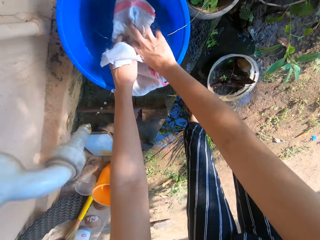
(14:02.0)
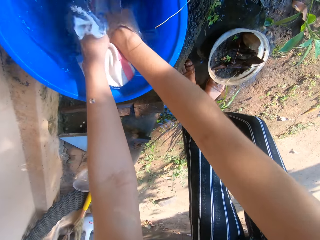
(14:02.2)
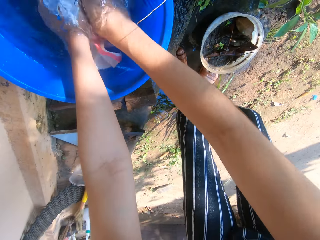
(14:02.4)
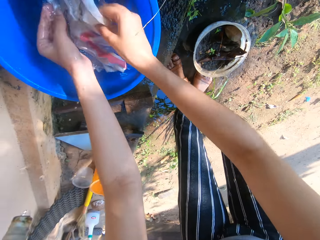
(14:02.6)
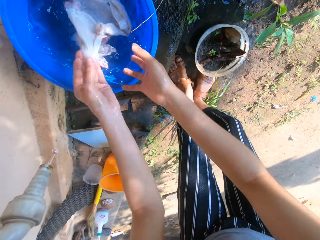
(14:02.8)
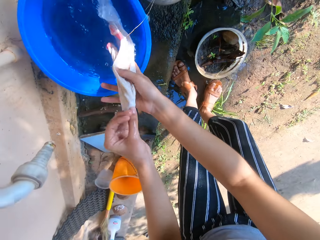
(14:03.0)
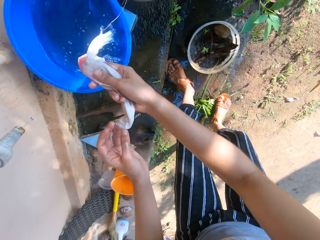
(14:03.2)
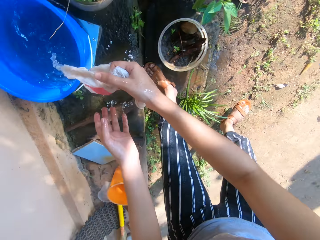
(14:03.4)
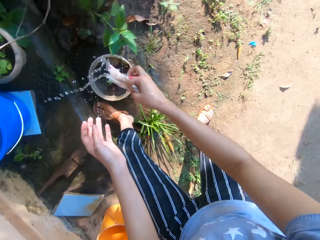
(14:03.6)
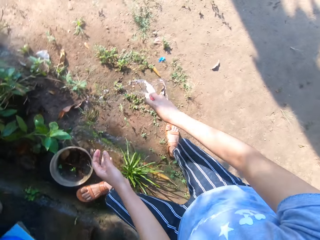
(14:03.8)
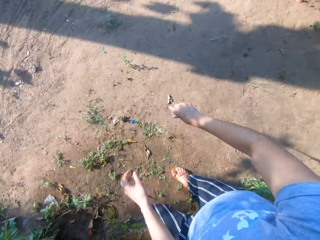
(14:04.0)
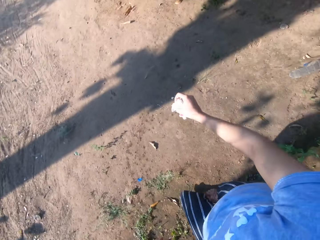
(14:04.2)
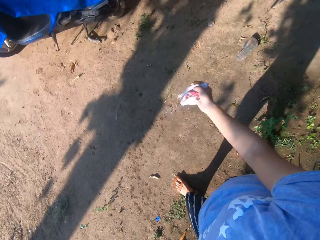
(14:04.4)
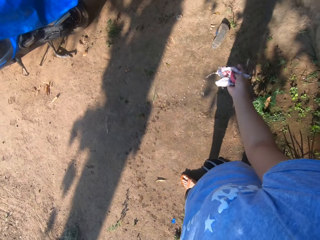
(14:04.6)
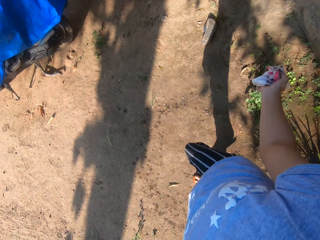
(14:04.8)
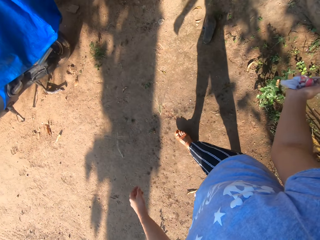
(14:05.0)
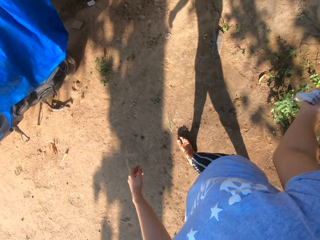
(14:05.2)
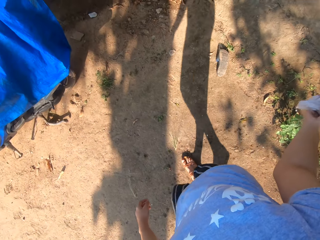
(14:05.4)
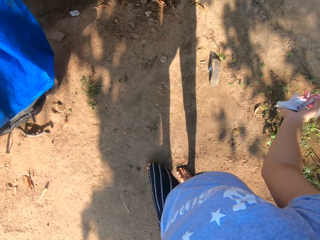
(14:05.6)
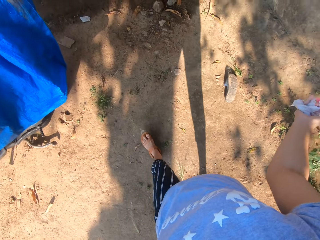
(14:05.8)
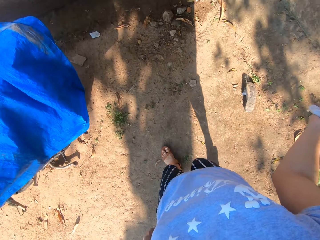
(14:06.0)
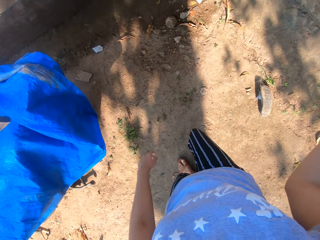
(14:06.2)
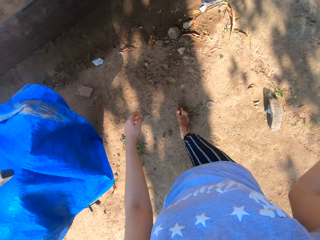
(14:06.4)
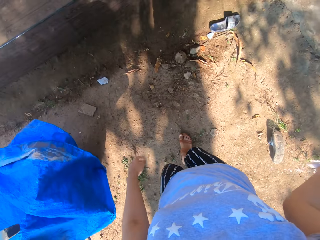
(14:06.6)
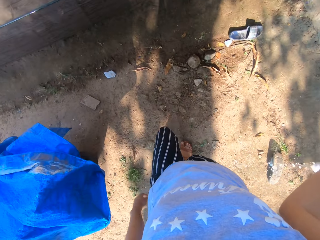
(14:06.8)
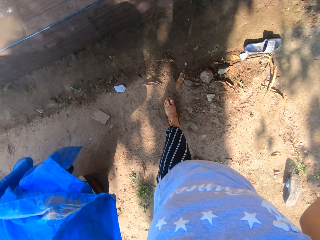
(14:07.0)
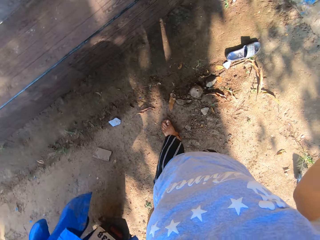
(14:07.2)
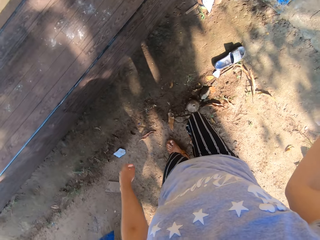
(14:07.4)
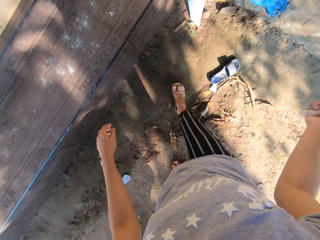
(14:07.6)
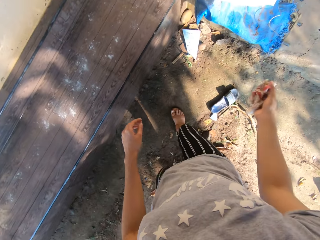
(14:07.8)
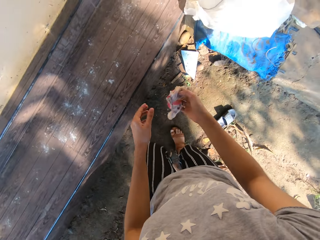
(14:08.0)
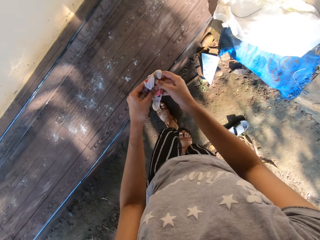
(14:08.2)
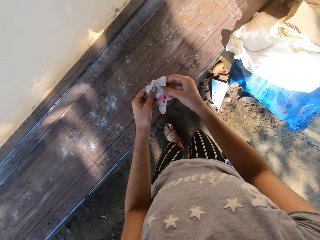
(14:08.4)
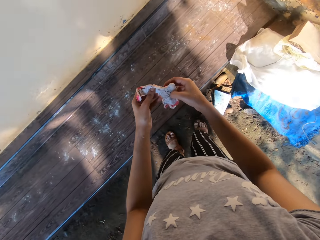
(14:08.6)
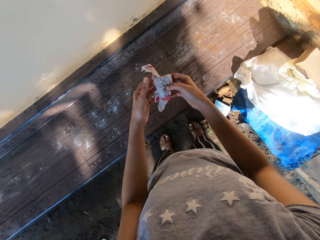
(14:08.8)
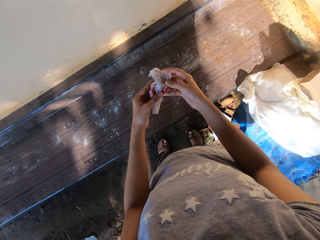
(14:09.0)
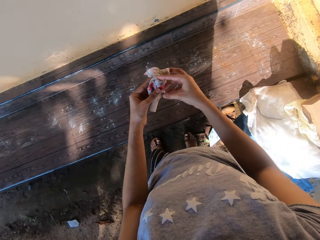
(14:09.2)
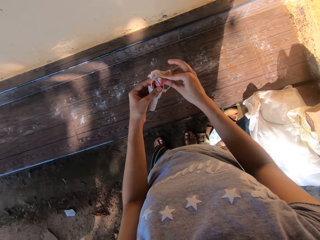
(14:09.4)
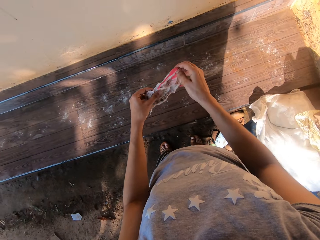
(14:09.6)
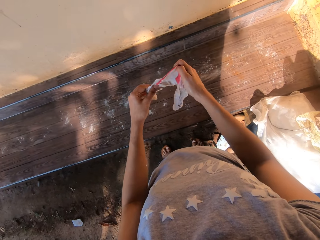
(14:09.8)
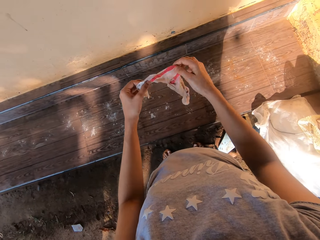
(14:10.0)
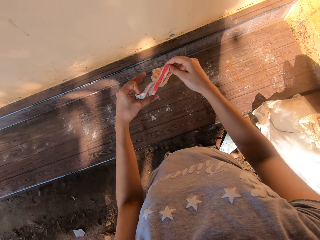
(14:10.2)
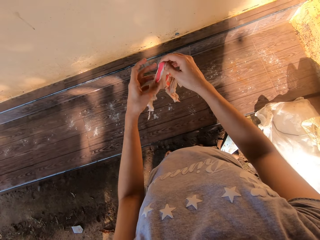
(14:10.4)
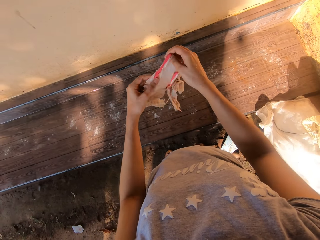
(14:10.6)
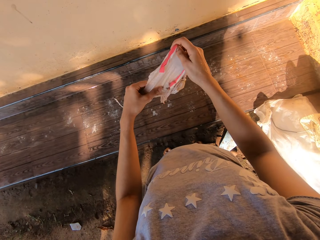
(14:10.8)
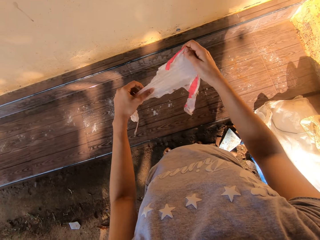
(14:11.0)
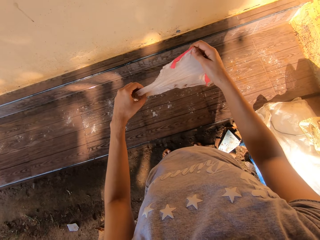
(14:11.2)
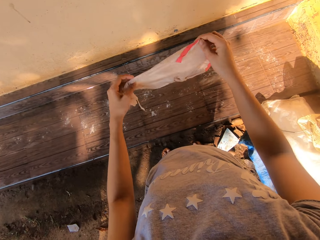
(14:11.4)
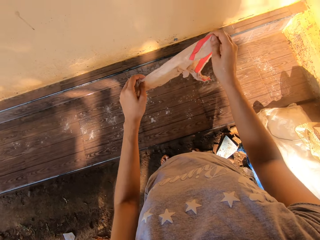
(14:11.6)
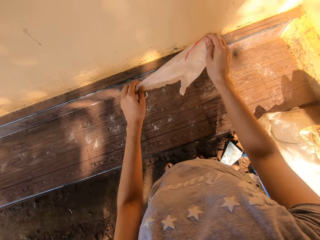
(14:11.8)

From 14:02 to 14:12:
The camera wearer holds the rag with both hands. She puts the rag in her hands into the bucket of water on the pavement. She holds the wet rag in the bucket of water with her left hand. She takes the wet rag from her left hand with her right hand. She squeezes out water from the wet rag in her right hand. She moves around. She removes the cloth from the bucket. She squeezes water from the cloth. She spreads the wet rag with both hands.

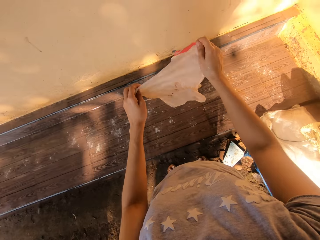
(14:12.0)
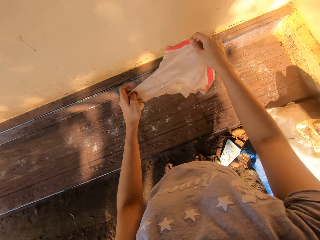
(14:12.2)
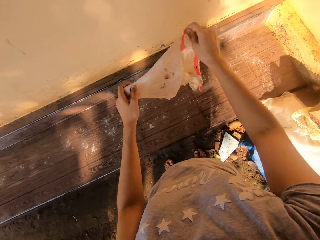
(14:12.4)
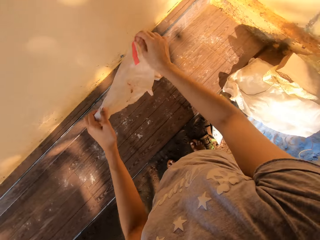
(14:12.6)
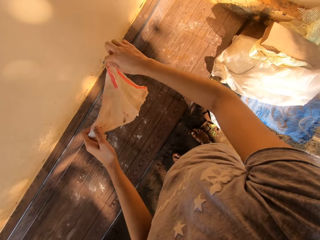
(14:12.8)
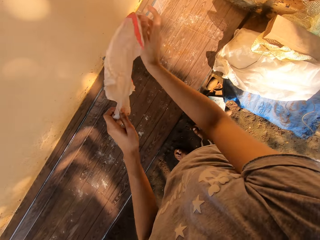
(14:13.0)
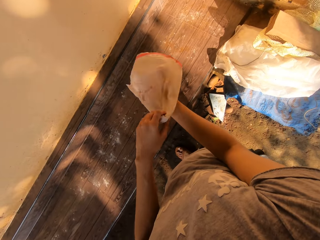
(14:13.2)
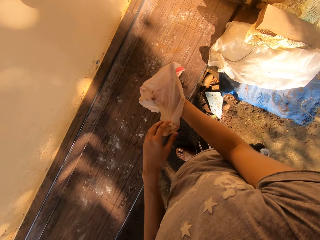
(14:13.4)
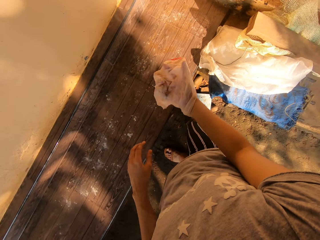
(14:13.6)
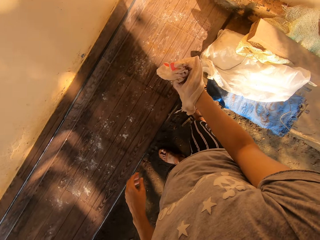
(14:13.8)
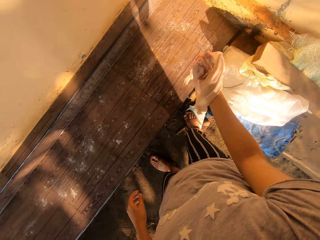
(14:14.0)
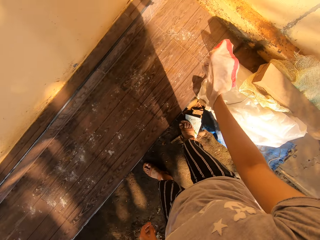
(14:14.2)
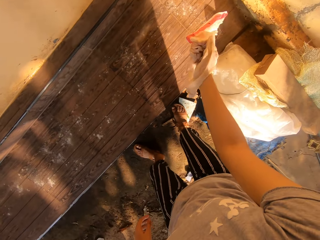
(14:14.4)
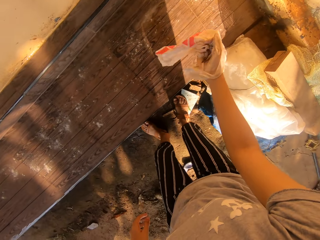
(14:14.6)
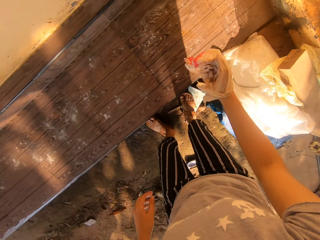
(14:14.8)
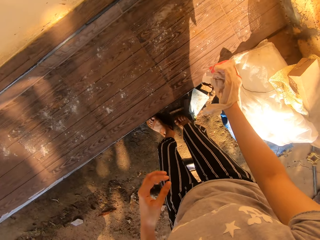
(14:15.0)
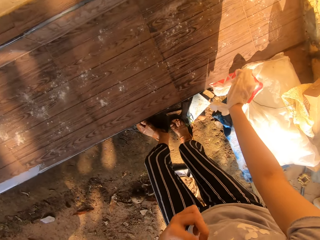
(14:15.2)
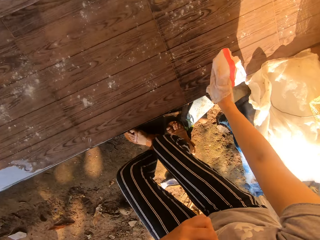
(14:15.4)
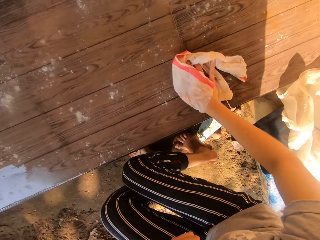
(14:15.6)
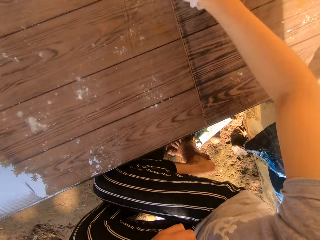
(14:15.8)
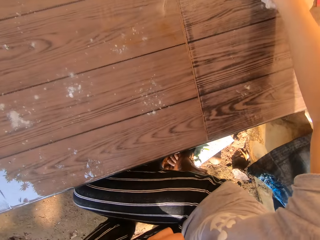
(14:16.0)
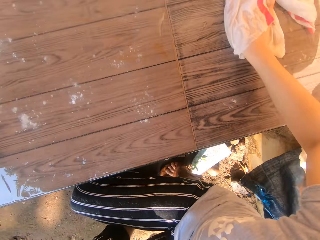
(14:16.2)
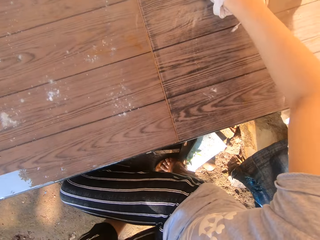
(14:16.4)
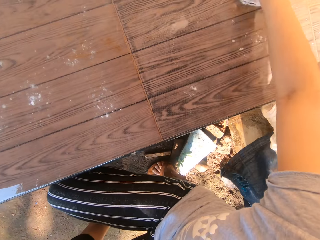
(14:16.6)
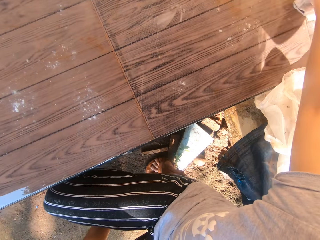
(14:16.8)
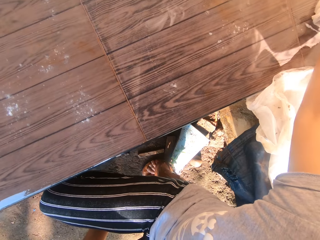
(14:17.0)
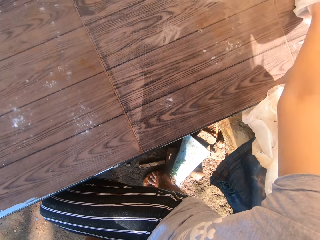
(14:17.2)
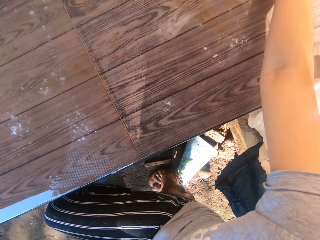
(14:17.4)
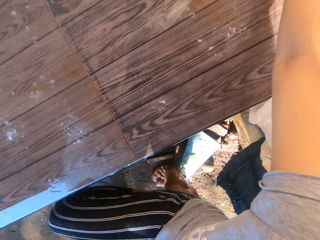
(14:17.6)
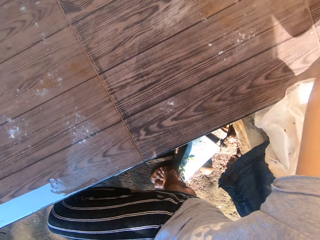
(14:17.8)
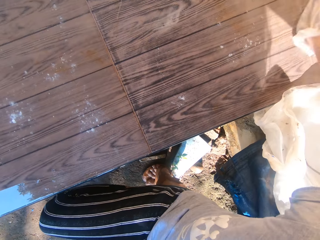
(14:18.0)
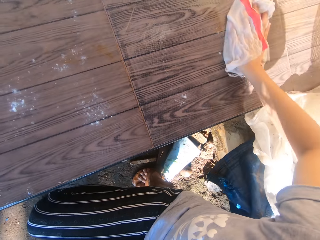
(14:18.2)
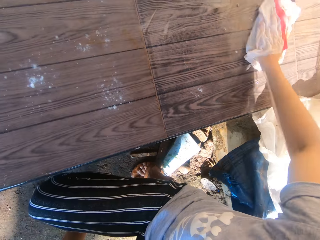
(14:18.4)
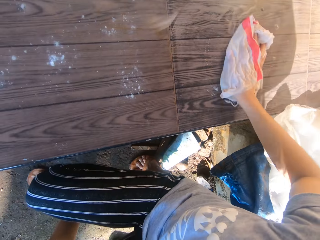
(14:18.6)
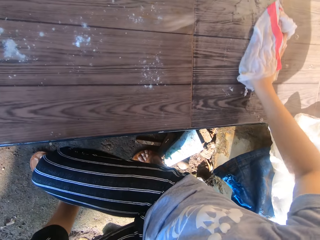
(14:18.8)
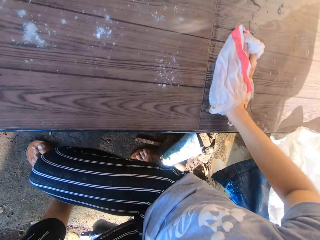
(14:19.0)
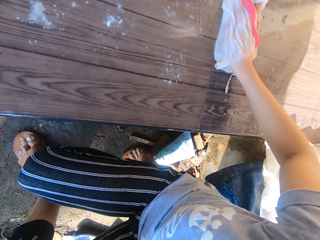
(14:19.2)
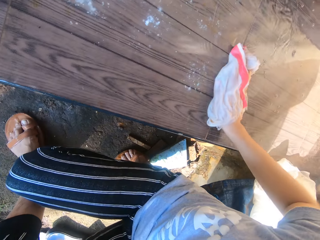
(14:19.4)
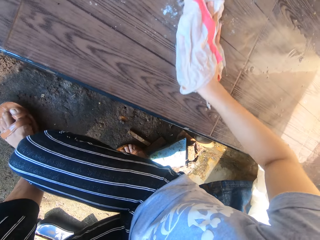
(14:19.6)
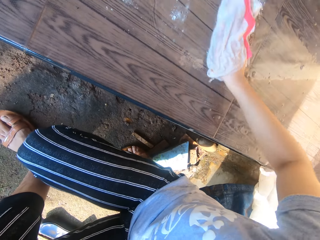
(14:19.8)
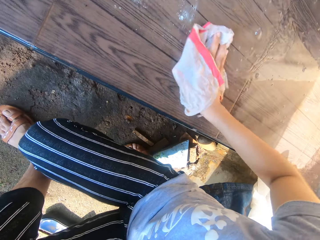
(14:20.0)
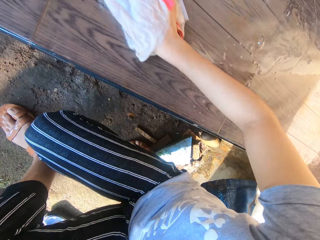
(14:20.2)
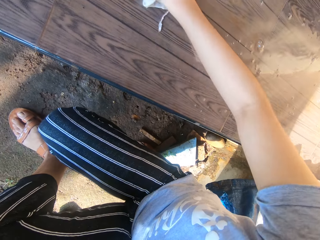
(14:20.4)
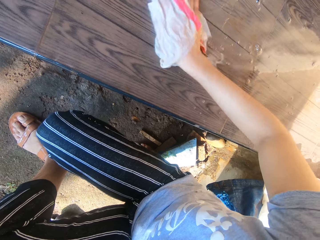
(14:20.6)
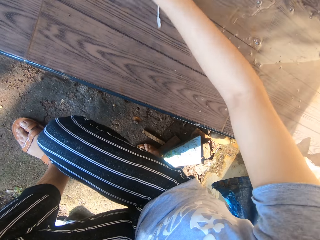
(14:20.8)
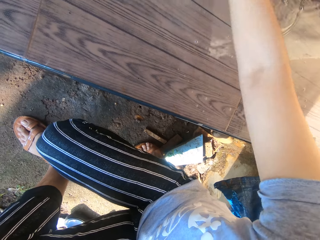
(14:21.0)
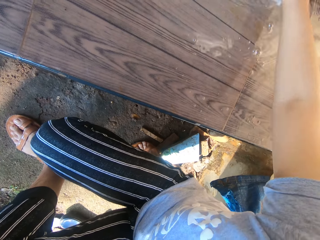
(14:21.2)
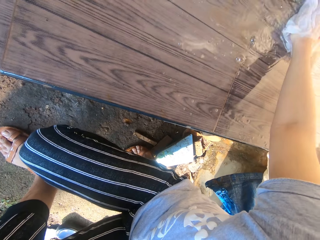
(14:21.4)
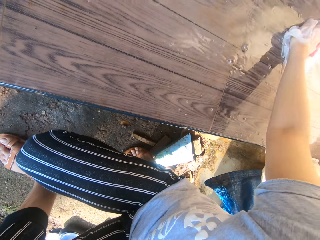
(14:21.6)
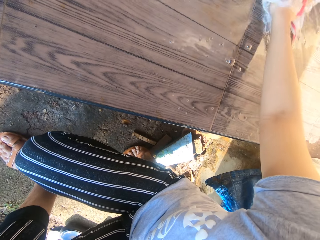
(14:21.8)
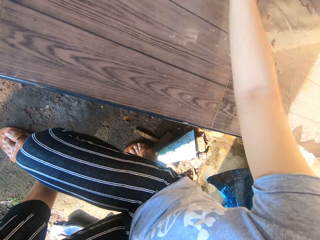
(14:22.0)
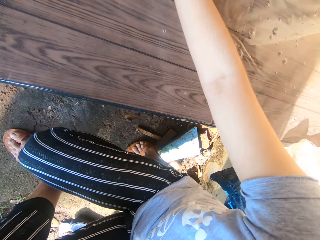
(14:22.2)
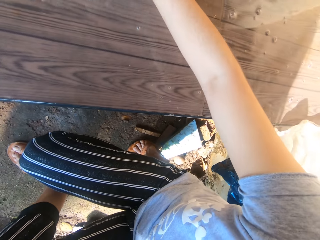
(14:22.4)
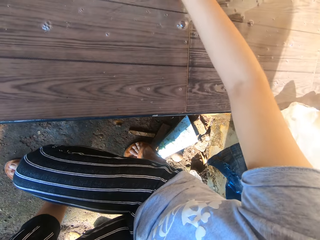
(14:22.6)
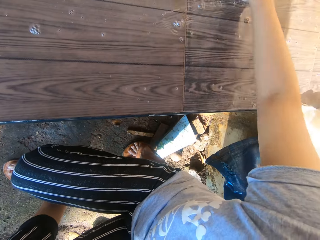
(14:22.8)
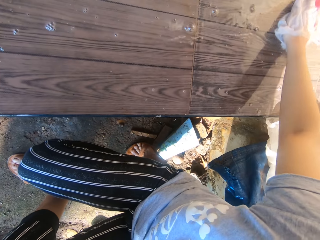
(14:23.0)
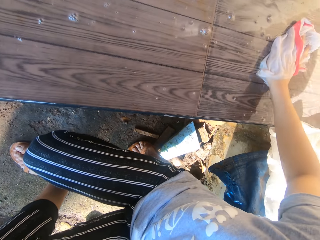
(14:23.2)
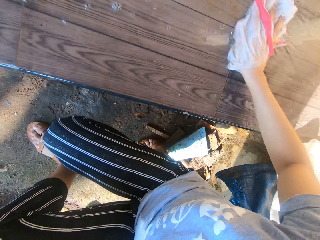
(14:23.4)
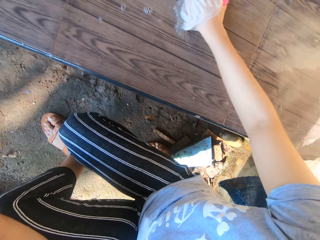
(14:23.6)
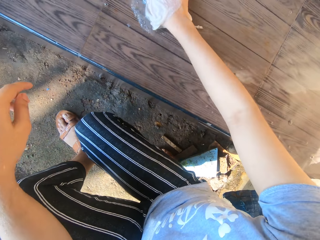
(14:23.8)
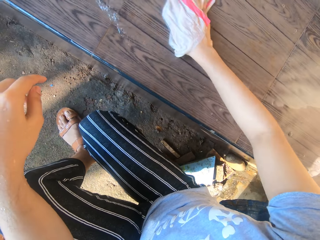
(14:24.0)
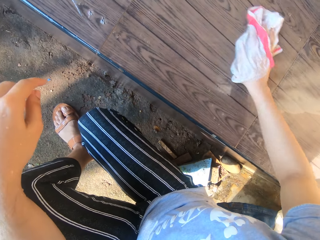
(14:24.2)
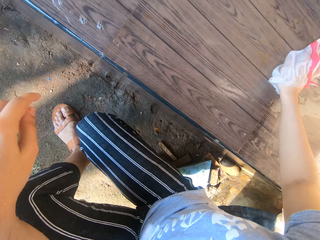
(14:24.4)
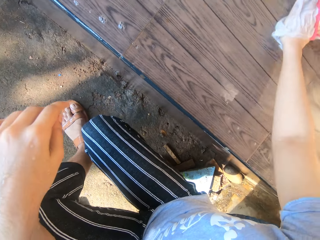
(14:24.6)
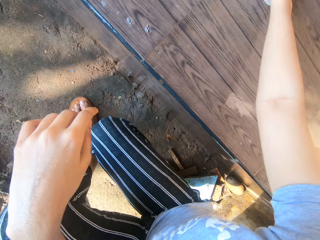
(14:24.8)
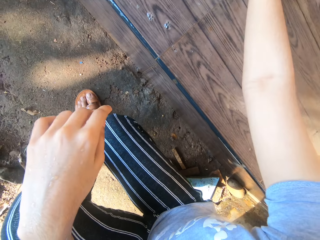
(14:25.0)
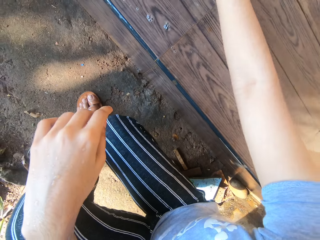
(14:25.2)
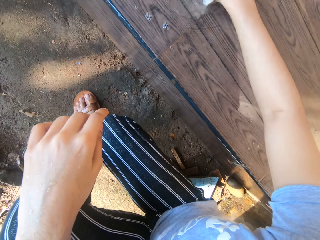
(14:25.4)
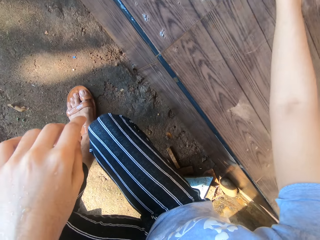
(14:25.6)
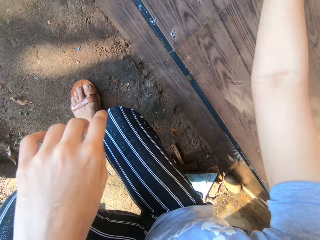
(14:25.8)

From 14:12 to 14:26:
The camera wearer holds the wet rag with her left hand. She spreads the wet rag in her left hand on her right palm. She squats by the tiled pavement. She cleans the tiled pavement with the wet rag in her right hand. She places her left hand on her left knee. She squats down.
